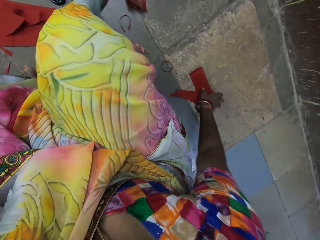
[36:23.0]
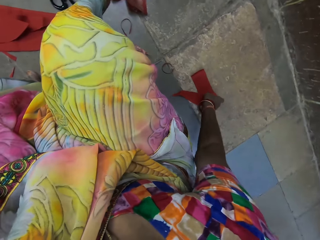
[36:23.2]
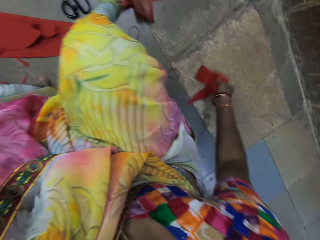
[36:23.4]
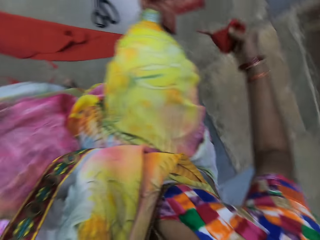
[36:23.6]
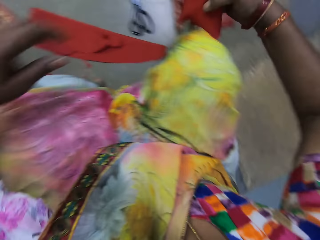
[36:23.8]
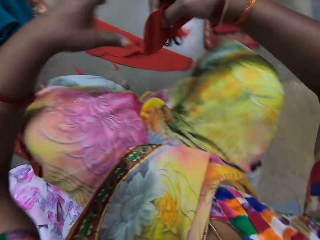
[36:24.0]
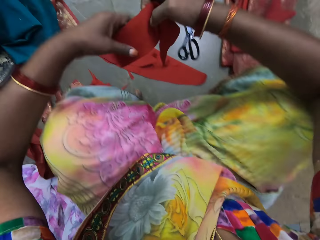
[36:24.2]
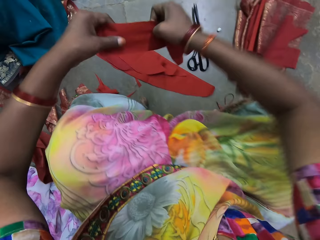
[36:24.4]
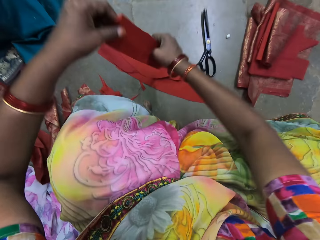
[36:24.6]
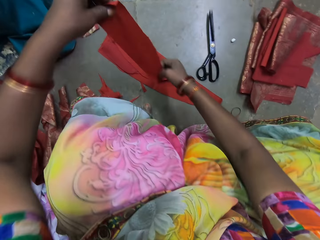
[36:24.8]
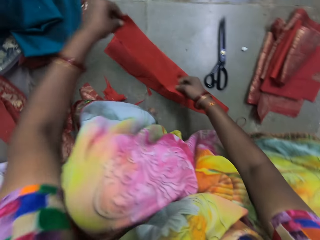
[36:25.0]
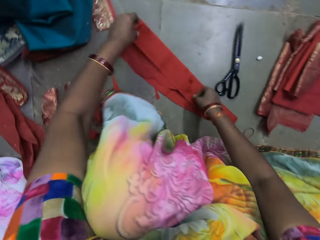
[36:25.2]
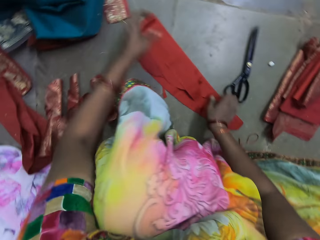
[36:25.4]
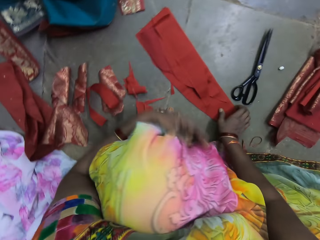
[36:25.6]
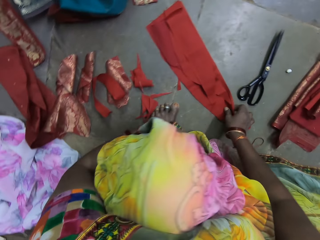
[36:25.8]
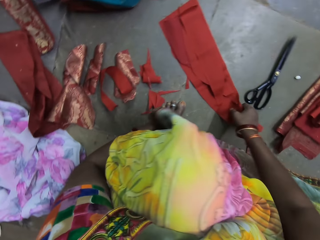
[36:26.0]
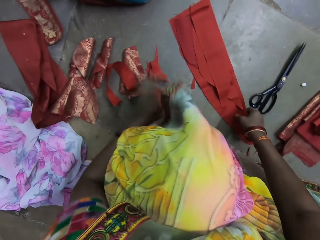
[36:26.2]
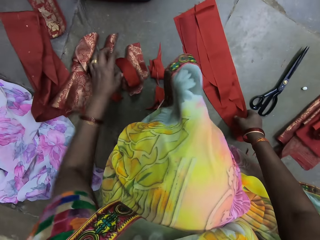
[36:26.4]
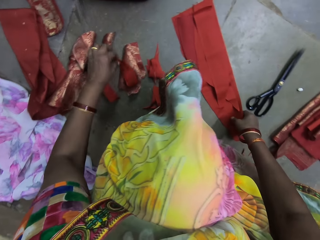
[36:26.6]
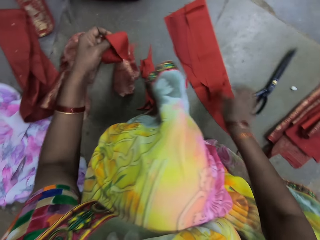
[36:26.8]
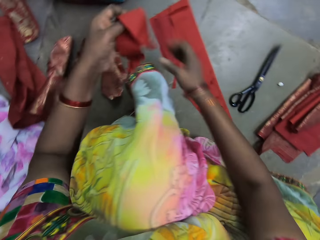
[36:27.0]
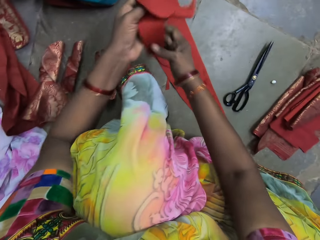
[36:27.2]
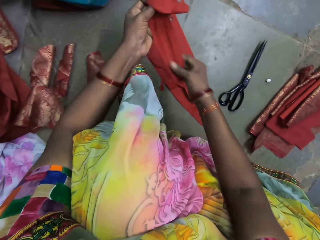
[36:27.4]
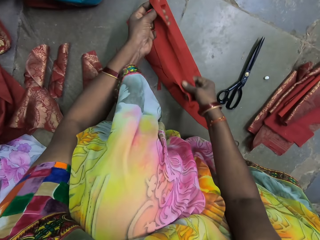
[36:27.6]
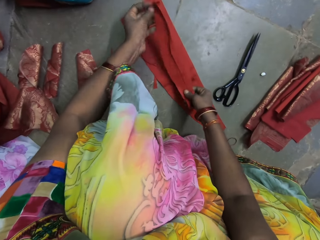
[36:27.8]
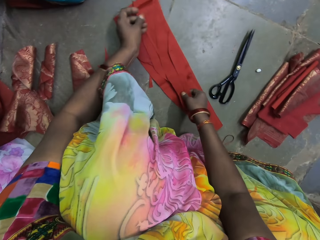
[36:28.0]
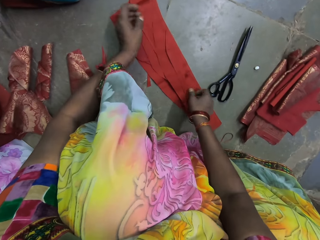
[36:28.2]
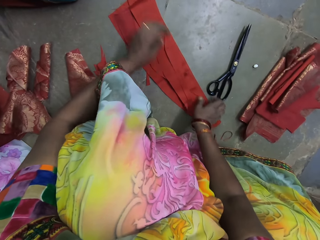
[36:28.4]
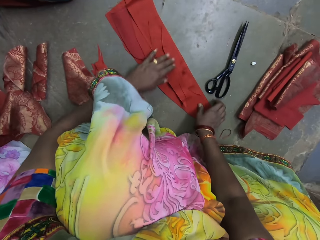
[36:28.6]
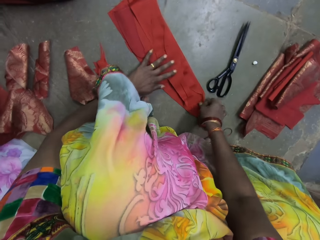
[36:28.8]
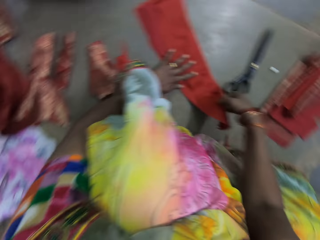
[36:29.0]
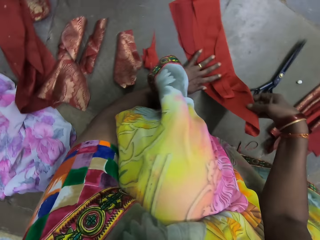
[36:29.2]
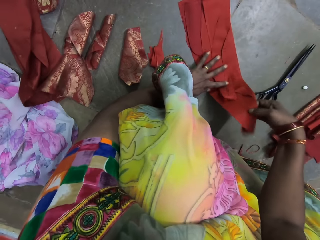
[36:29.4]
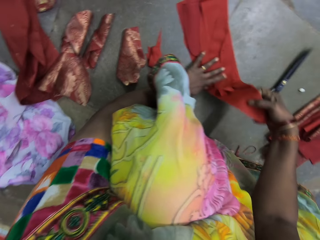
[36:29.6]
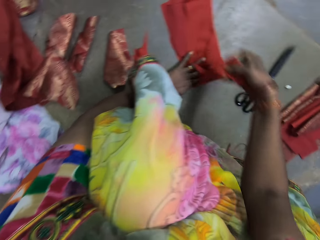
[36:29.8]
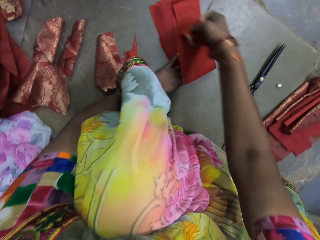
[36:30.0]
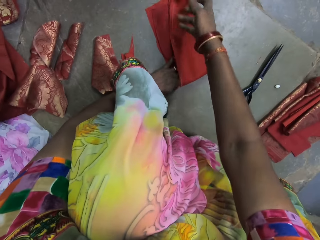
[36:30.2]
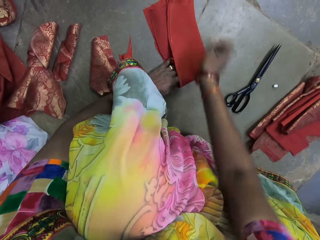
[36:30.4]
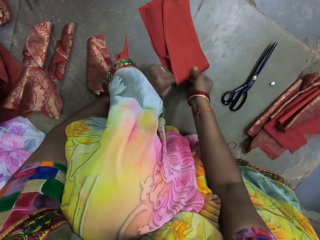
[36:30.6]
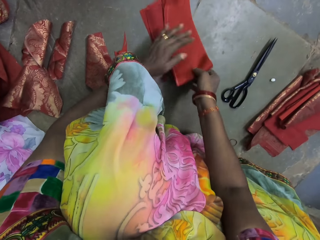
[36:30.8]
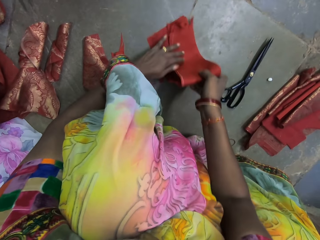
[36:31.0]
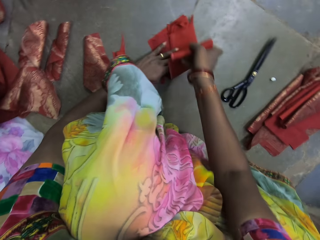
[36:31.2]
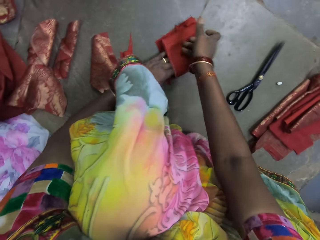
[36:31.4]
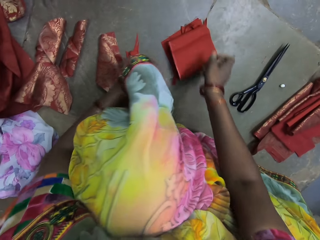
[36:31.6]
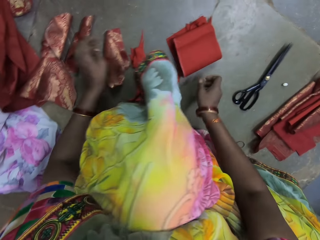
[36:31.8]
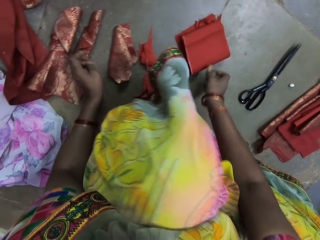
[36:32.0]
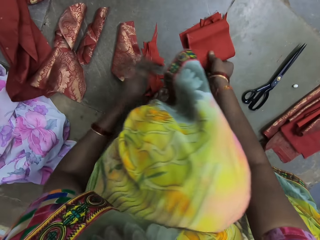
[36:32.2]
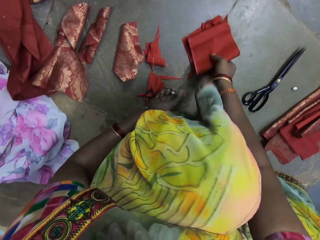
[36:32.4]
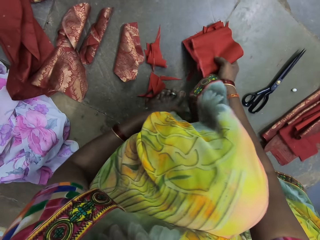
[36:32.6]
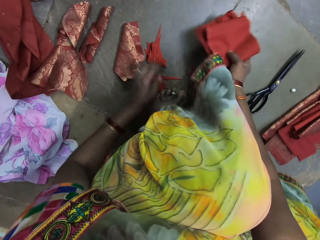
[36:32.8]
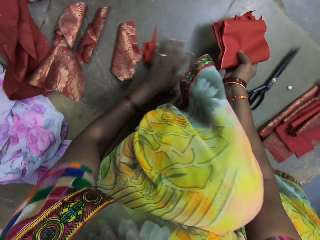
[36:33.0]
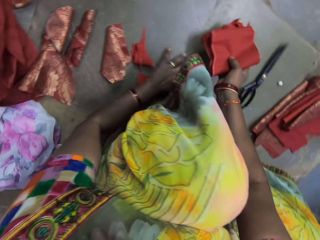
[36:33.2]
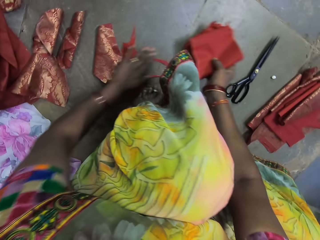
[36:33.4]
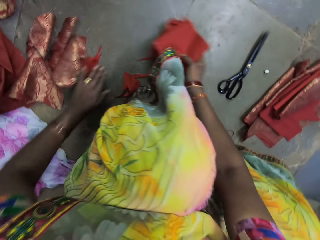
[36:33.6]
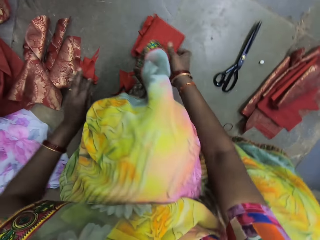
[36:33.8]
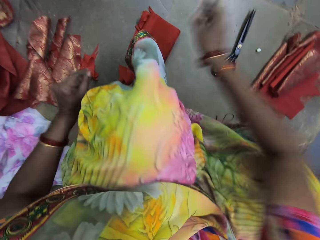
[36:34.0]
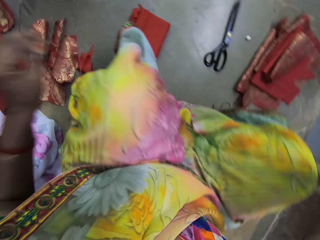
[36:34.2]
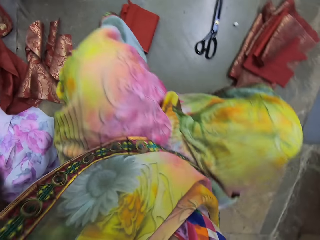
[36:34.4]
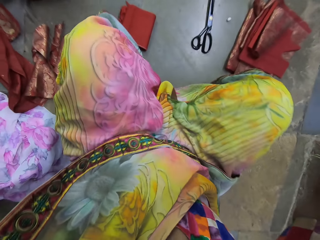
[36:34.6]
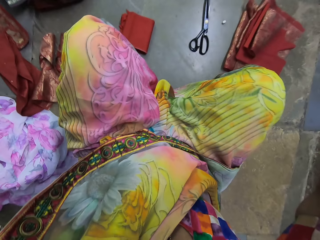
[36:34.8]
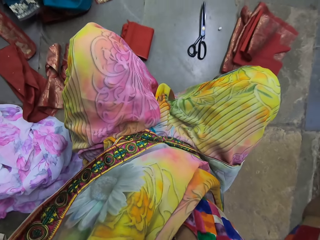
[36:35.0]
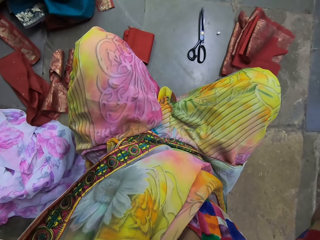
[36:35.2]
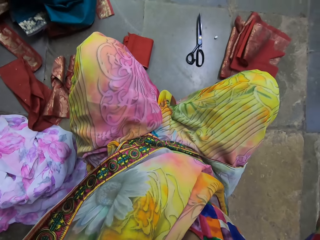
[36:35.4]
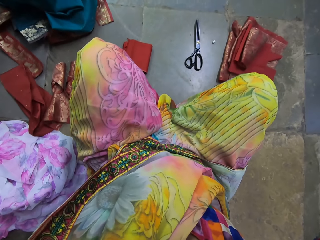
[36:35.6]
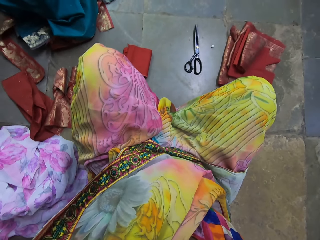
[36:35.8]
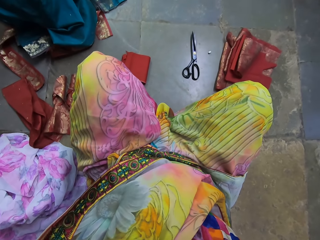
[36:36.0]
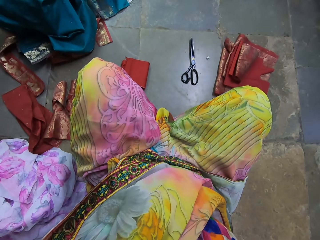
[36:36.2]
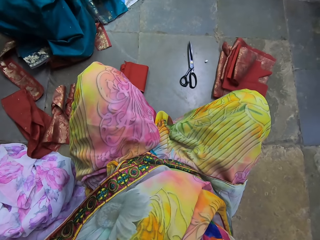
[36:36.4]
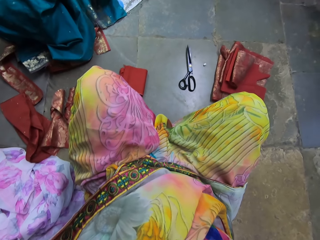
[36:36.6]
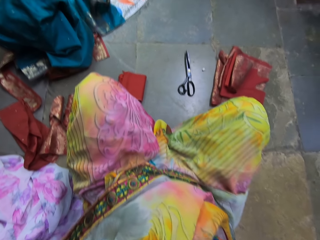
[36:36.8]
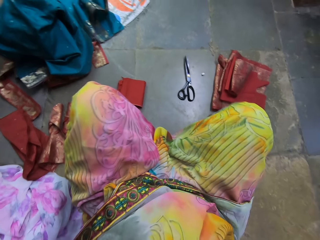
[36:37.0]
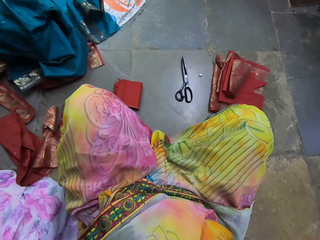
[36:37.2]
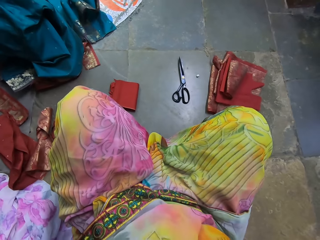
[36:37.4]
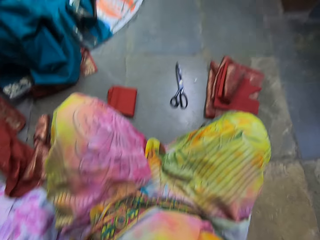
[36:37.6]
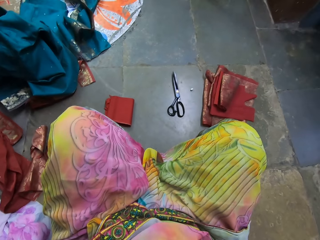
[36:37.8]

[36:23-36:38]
The camera wearer takes a cloth from the floor with her right hand. She lifts the cloth. She stretches the cloth with both hands. She drops the cloth in both hands on the cloths on the floor. She takes a cloth from the floor with her left hand. She aligns the cloths on the floor. She spreads the cloth with both hands. She drops the cloth in both hands on the cloths on the floor. She aligns the cloths on the floor. She holds the cloth on the floor with her left hand. She folds the cloth on the floor with her right hand. She folds the cloth on the floor with both hands. She holds the cloths with her right hand. She carries the cloth from the floor with her right hand. She touches the clothes with her left hand. She touches the cloths on the floor with her left hand. She moves a small piece of cloth on the floor with her left hand. She puts the cloths on the floor from the right hand. She raises her hands. She adjusts a camera on her head with both hands. She looks around. She adjusts the camera again.
